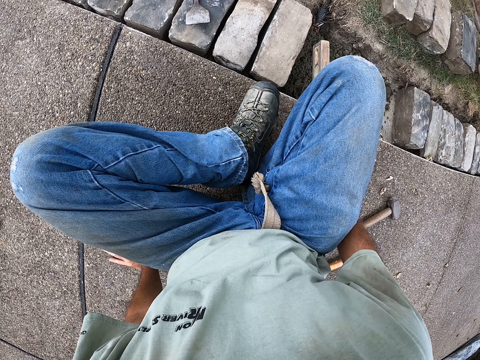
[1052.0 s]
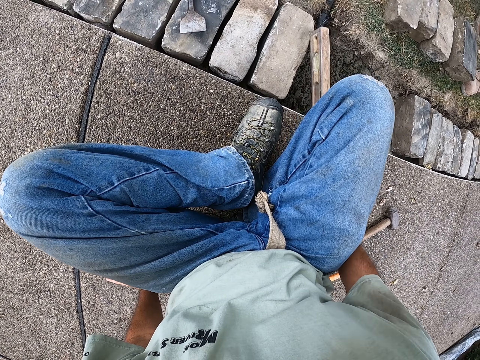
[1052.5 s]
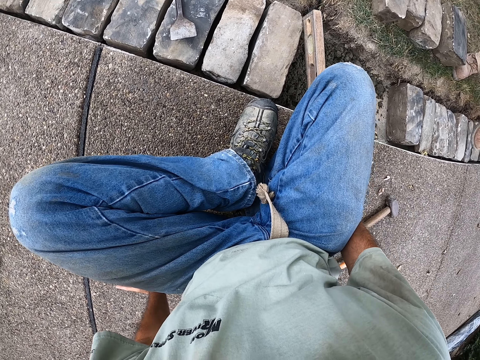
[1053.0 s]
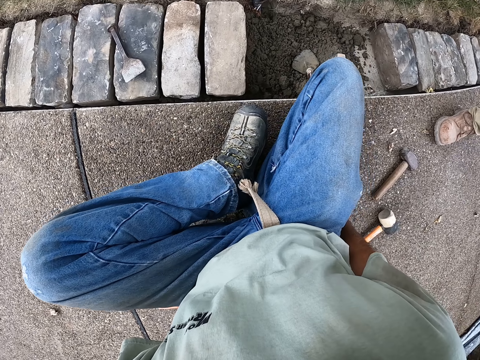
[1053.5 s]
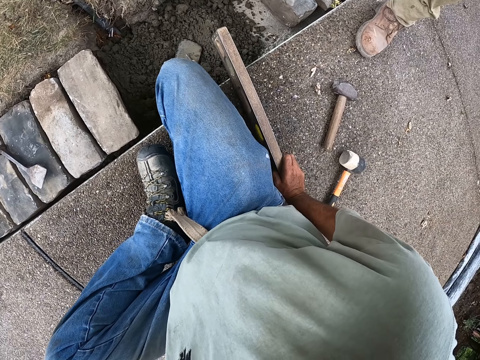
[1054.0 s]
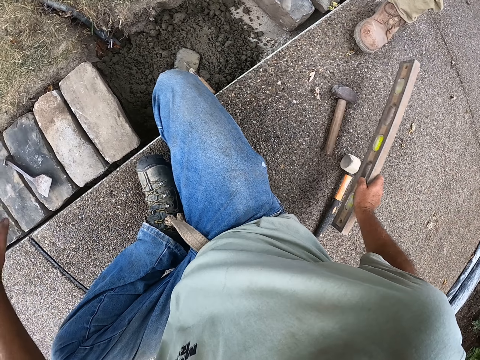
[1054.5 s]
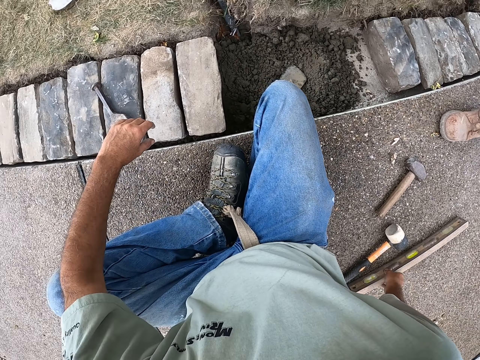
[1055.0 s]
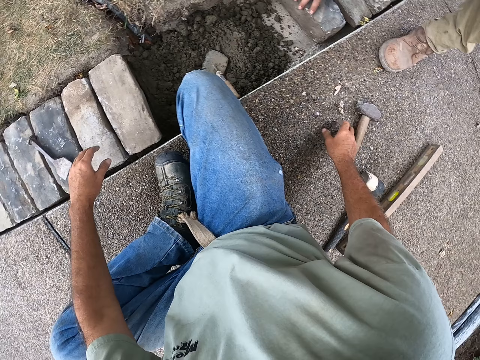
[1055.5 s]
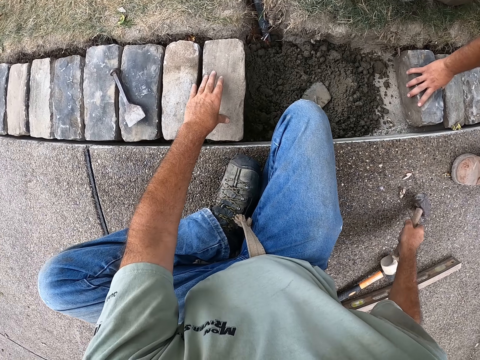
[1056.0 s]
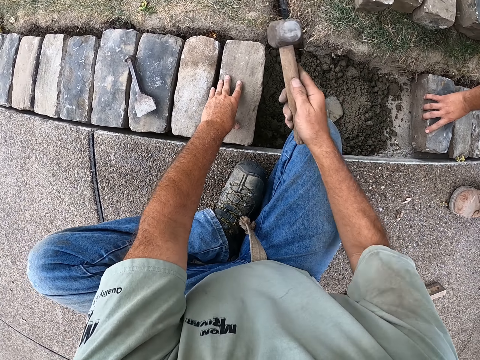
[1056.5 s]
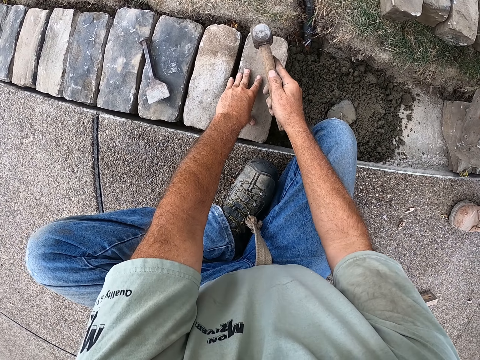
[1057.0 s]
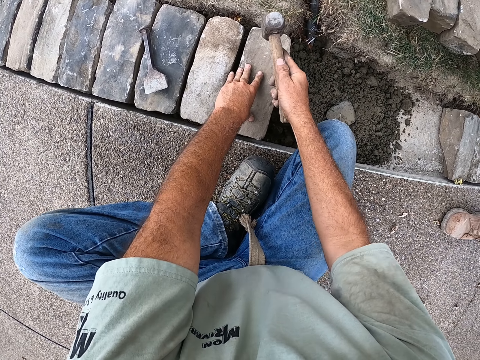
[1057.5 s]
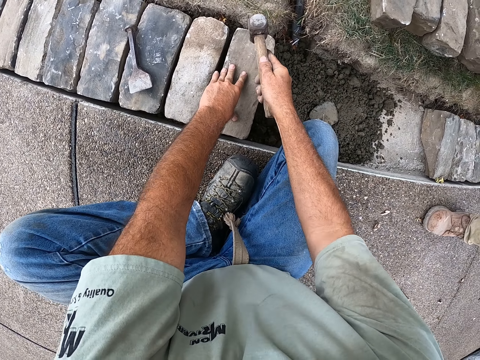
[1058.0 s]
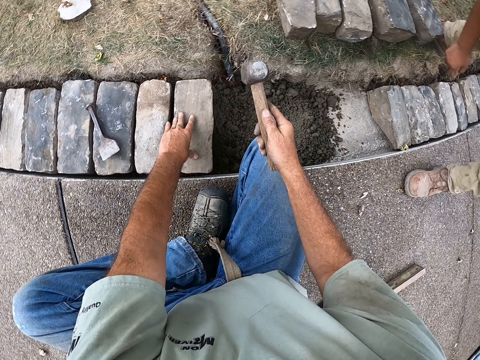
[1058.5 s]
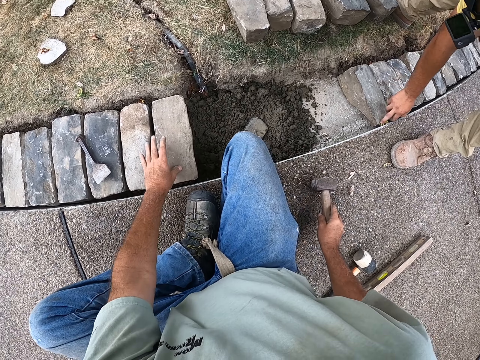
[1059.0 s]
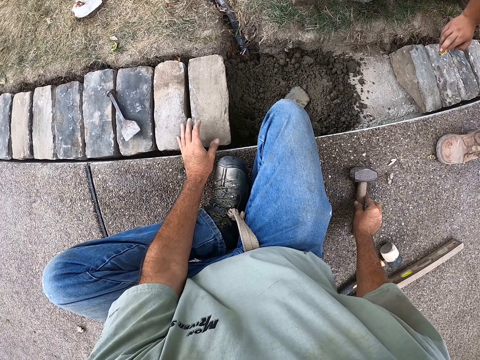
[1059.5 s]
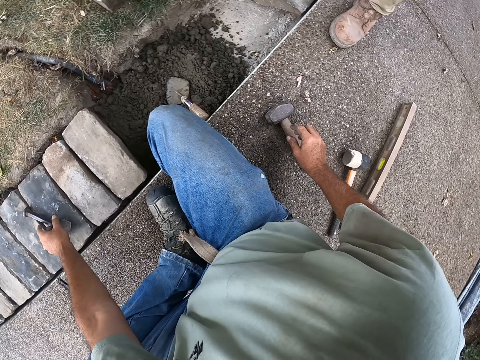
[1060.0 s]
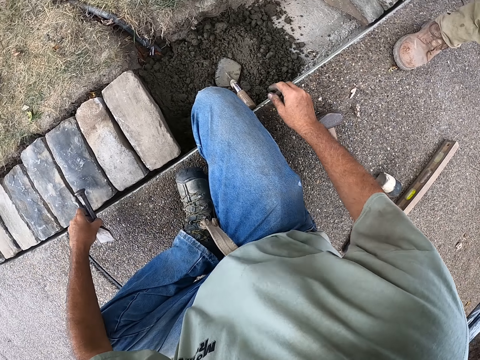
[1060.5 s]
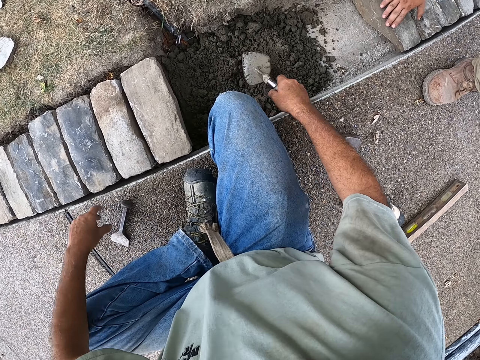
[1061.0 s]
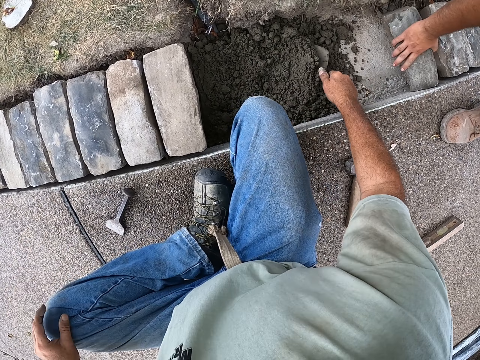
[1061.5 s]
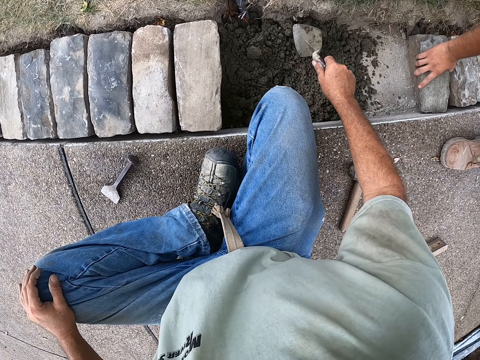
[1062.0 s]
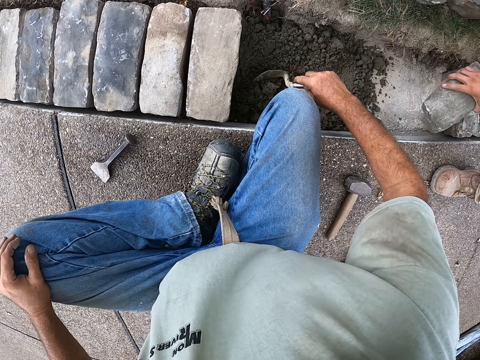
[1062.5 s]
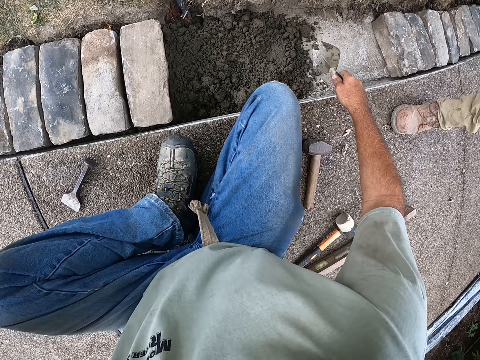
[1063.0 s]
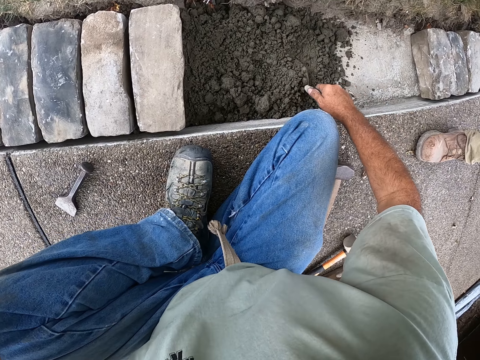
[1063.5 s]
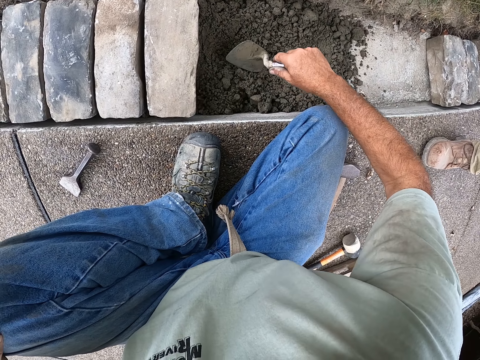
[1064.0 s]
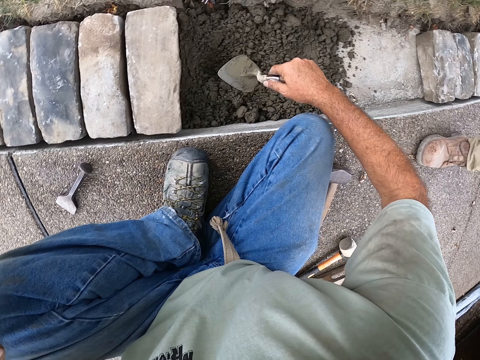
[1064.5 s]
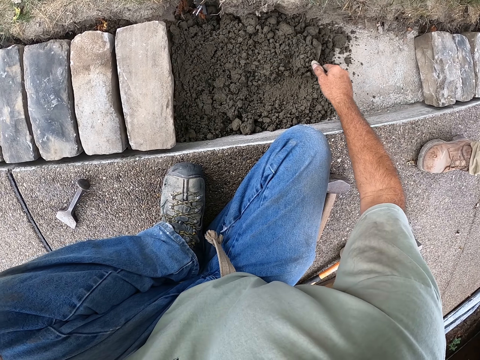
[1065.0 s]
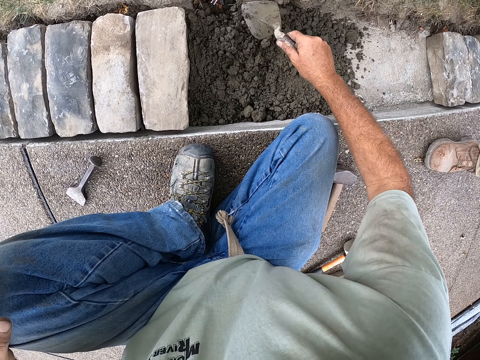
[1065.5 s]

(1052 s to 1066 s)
The camera wearer measures the brick. They level the brick with a spirit level. They hold the I-beam level. They put the I-beam level down. They pick up the hammer. They hold the hammer. They fix the brick. They hit the brick with a sledge. They put the hammer down. They hold the trowel. They scoop the sand. They mix the sand. They spread the sand with the trowel.

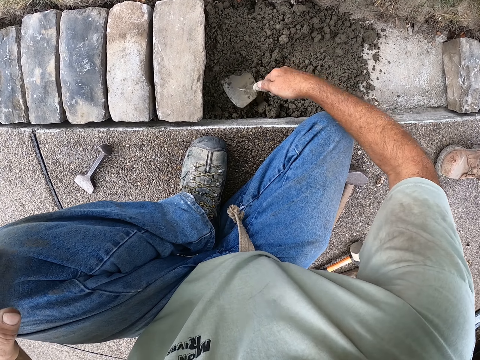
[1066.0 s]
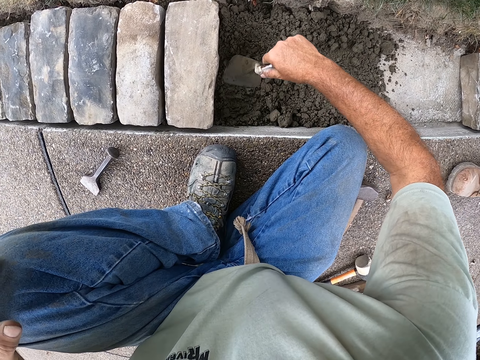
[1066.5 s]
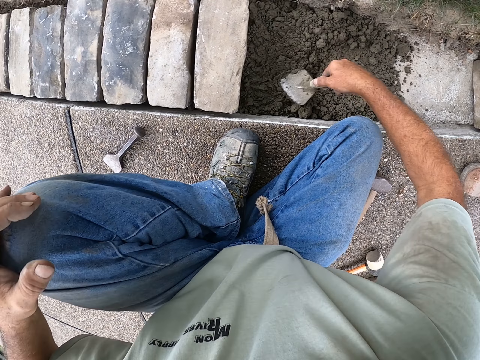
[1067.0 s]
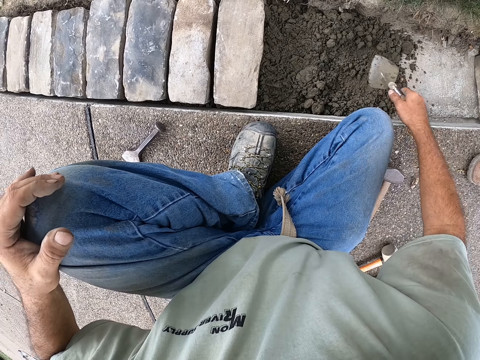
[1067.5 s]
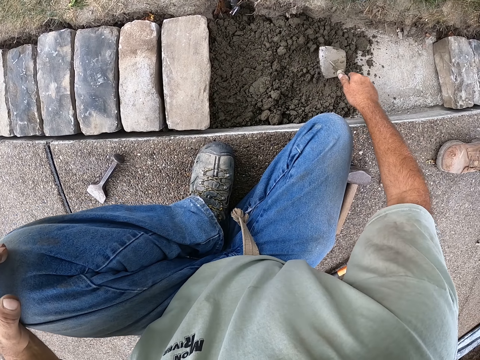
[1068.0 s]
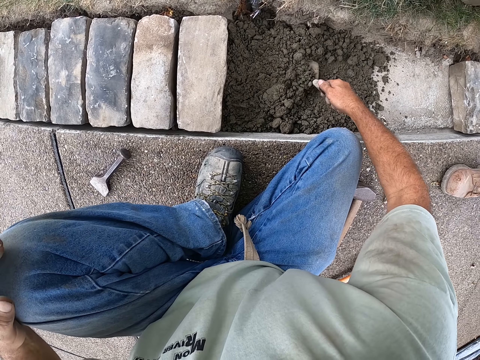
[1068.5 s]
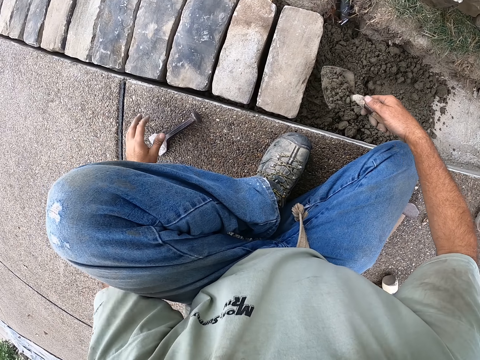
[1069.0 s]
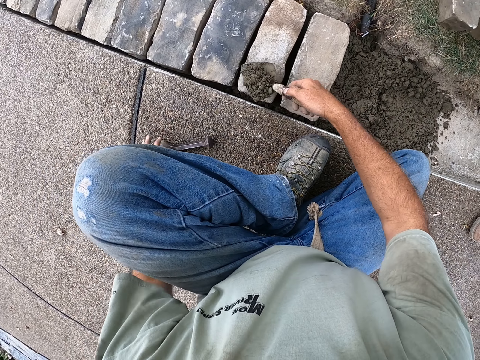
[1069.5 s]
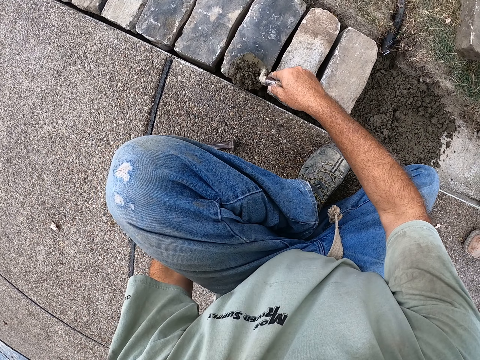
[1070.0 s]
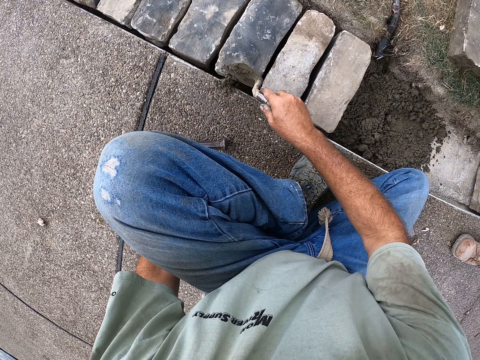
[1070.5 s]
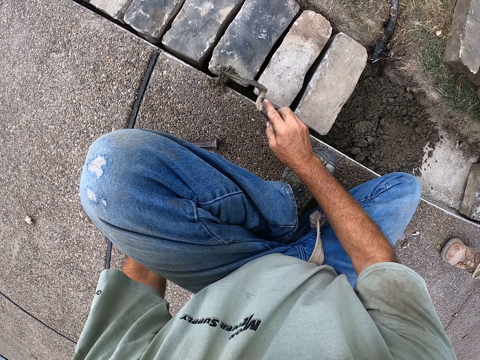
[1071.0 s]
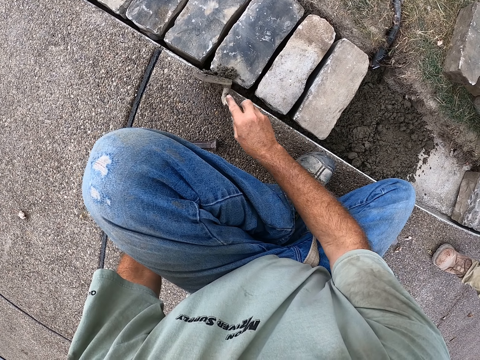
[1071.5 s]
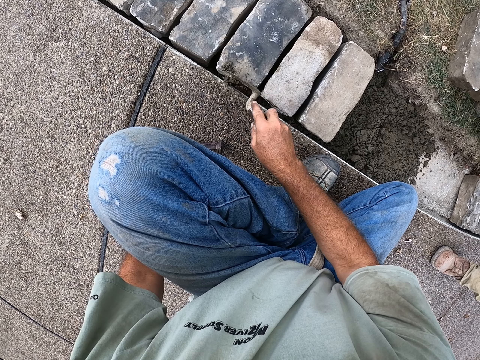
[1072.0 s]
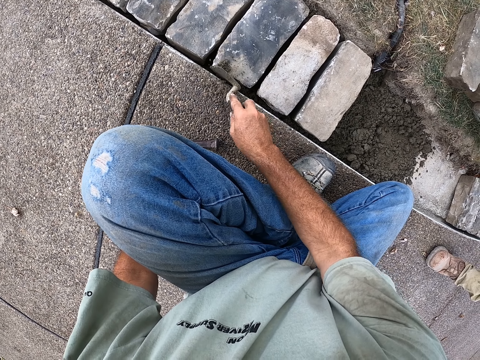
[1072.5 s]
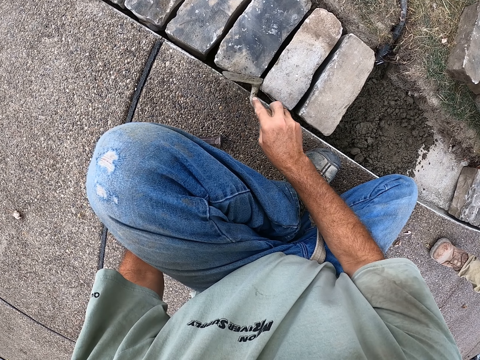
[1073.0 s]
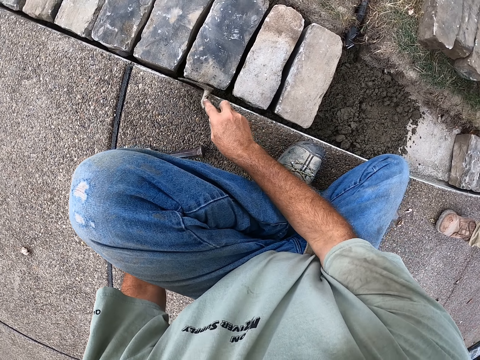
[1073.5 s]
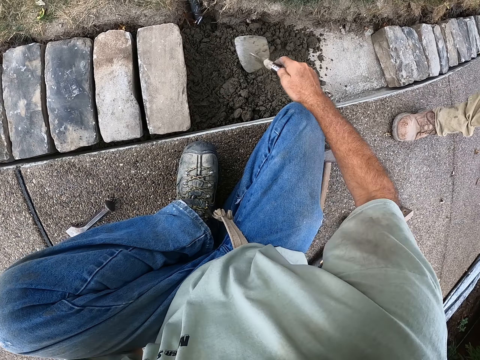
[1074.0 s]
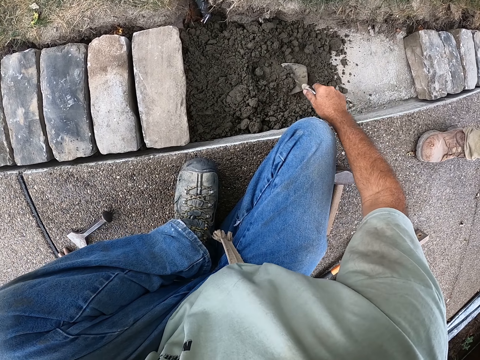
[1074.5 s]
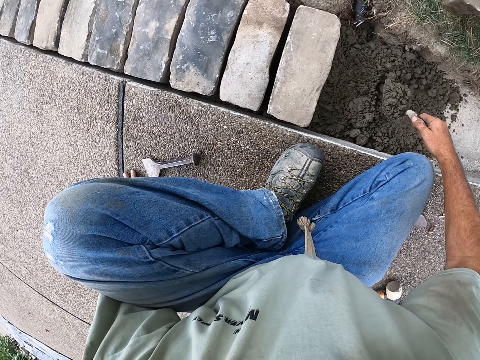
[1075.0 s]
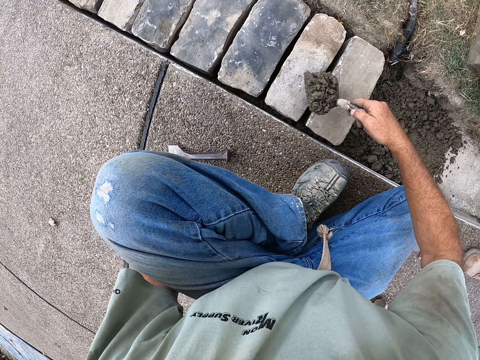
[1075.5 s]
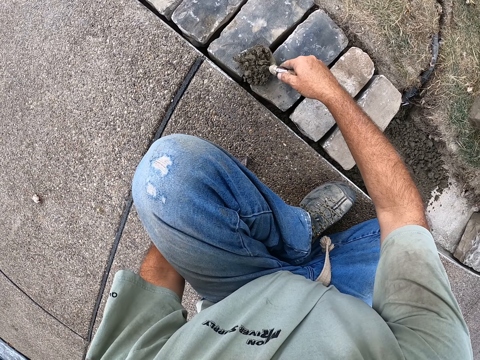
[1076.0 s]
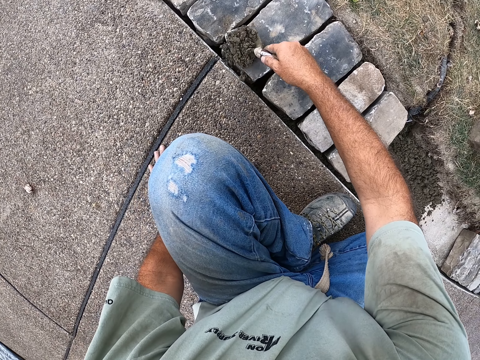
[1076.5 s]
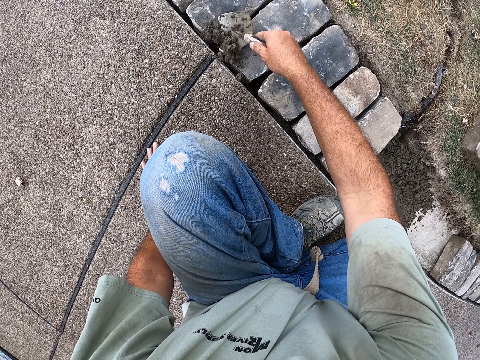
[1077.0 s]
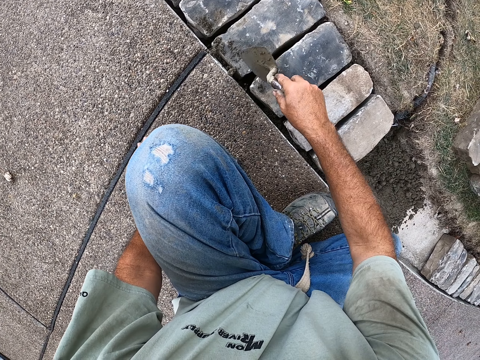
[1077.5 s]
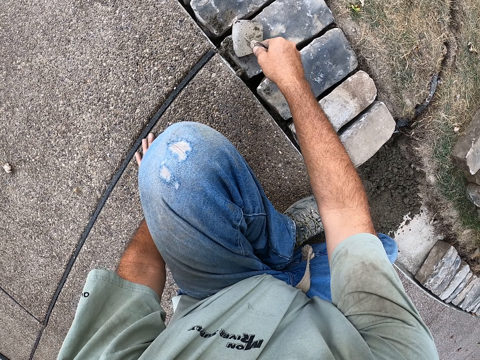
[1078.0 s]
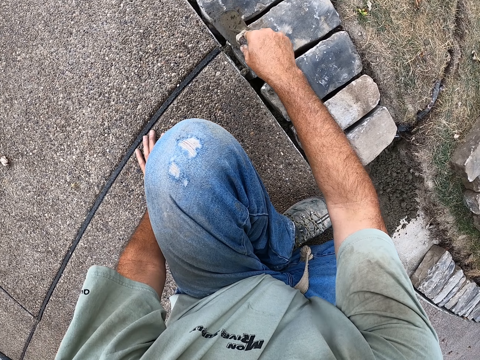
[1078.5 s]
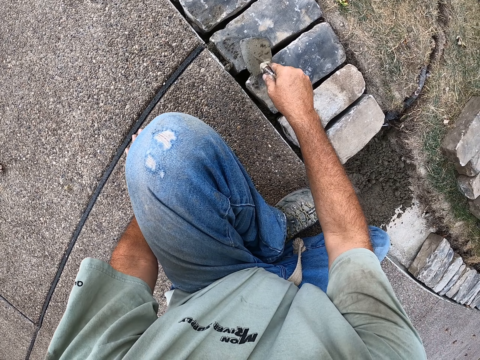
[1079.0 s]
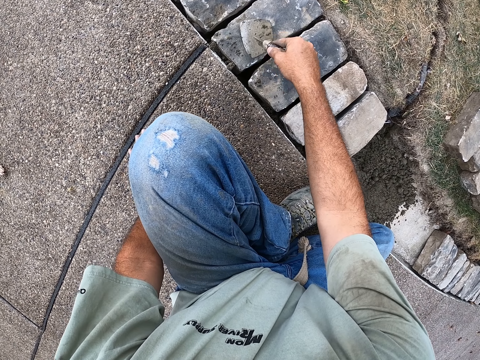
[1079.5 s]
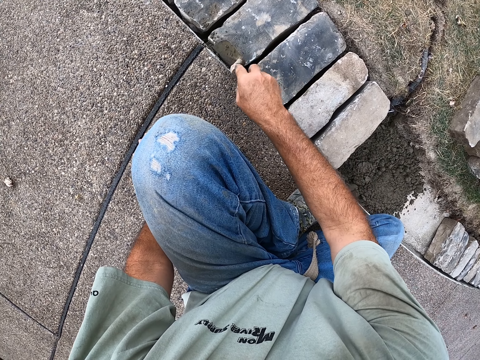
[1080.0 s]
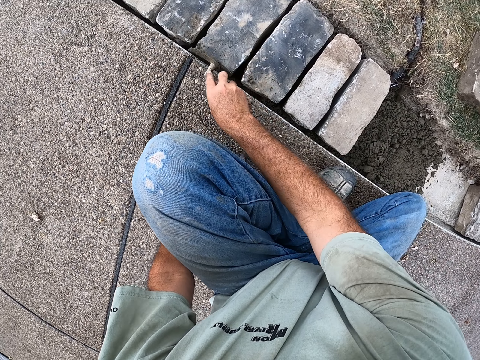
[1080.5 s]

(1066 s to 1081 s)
The camera wearer scoops the sand. They put the sand between the bricks. They scoop the sand. They hold the trowel. They put the sand between the bricks.
